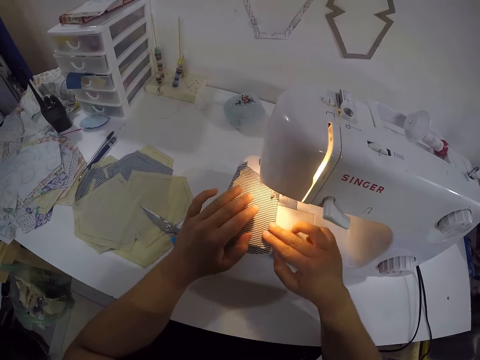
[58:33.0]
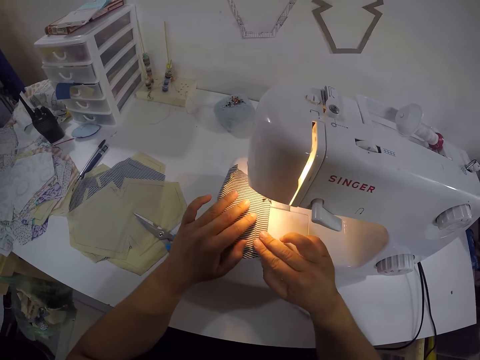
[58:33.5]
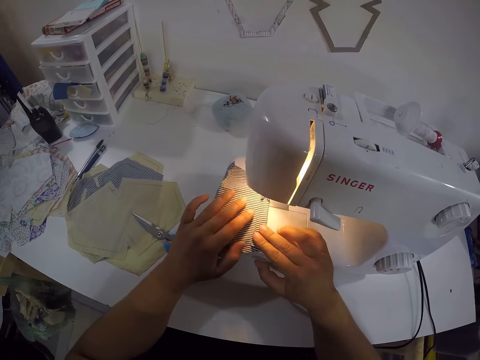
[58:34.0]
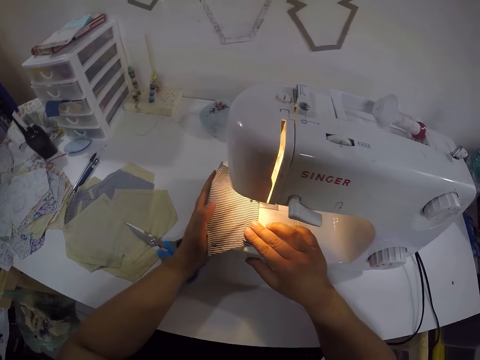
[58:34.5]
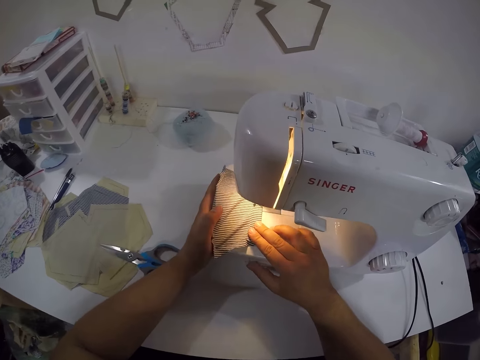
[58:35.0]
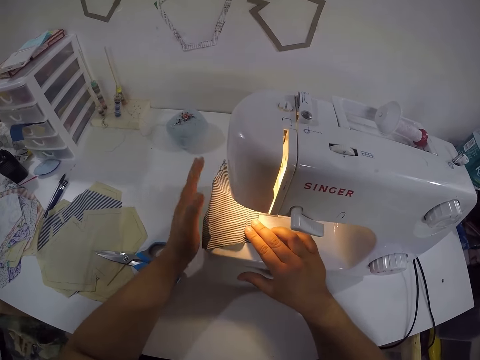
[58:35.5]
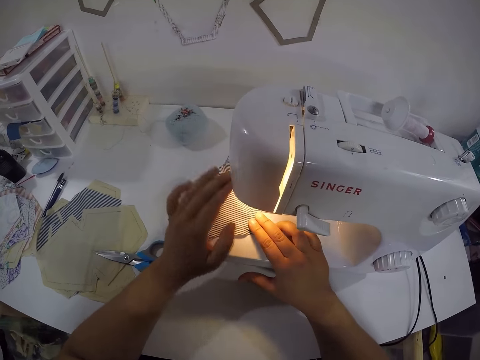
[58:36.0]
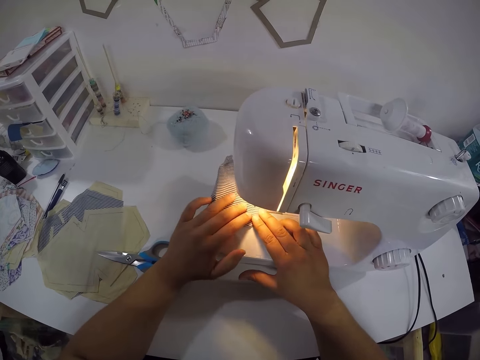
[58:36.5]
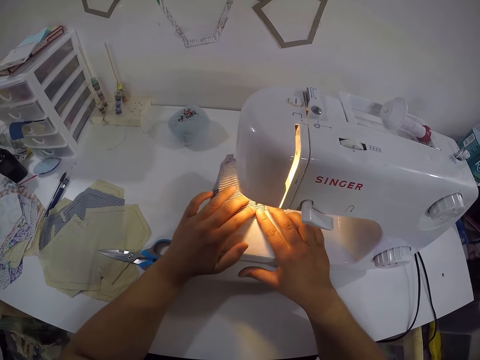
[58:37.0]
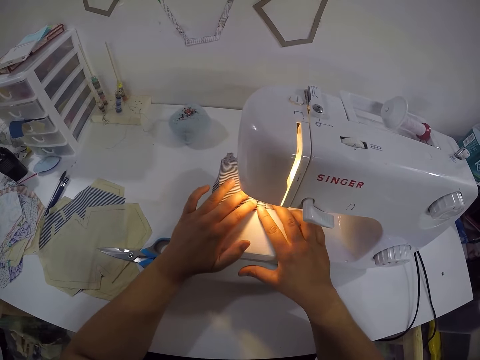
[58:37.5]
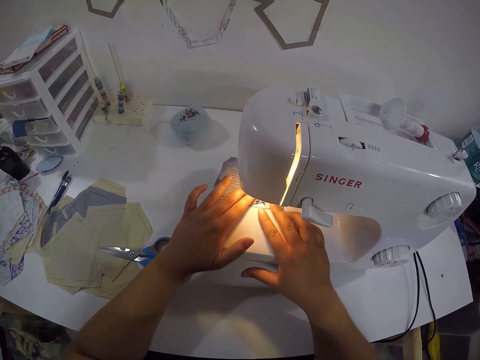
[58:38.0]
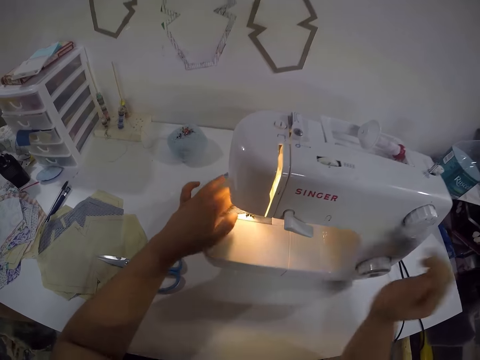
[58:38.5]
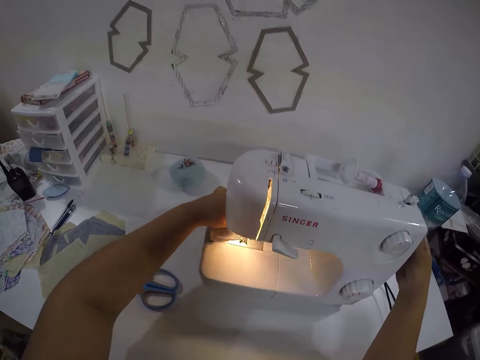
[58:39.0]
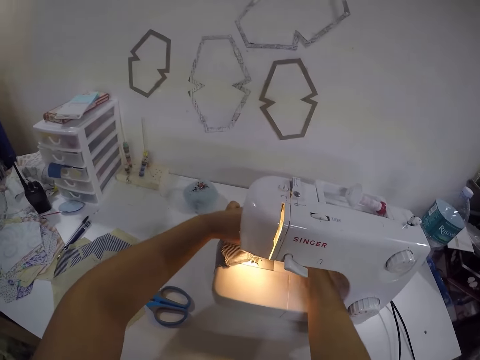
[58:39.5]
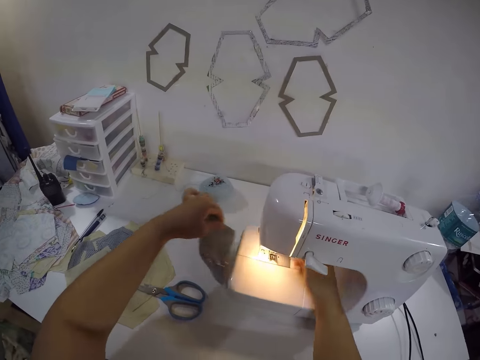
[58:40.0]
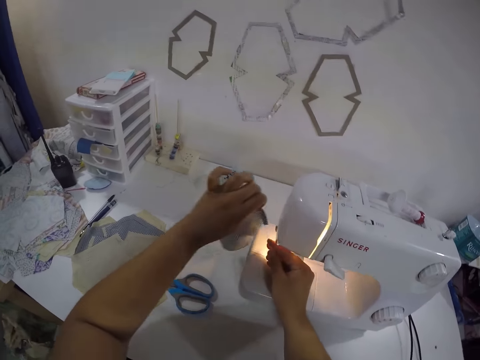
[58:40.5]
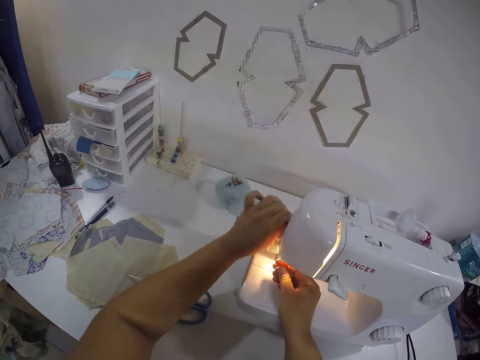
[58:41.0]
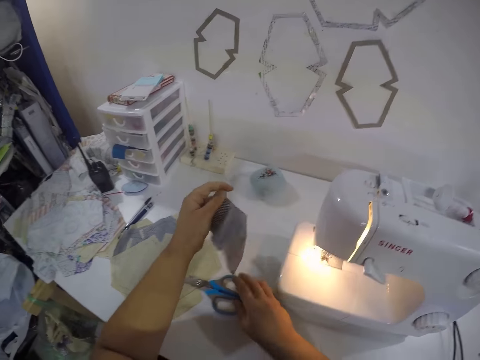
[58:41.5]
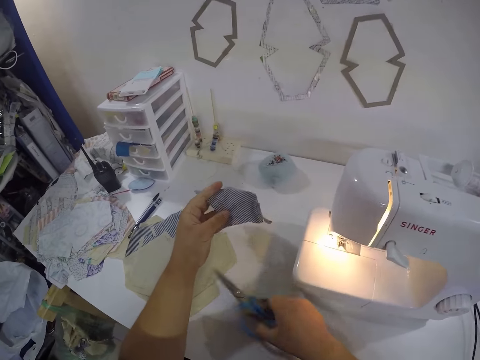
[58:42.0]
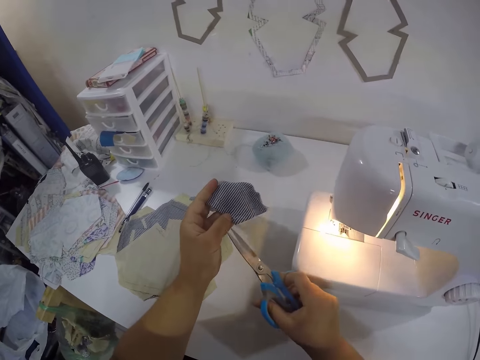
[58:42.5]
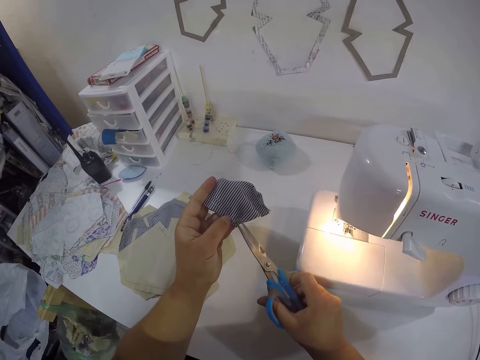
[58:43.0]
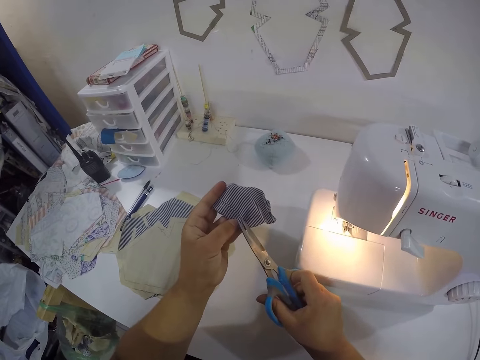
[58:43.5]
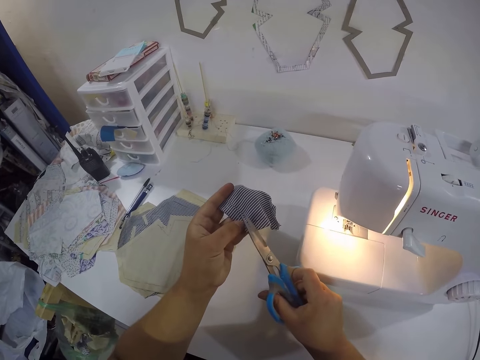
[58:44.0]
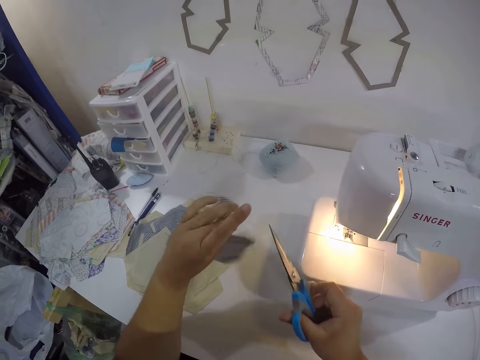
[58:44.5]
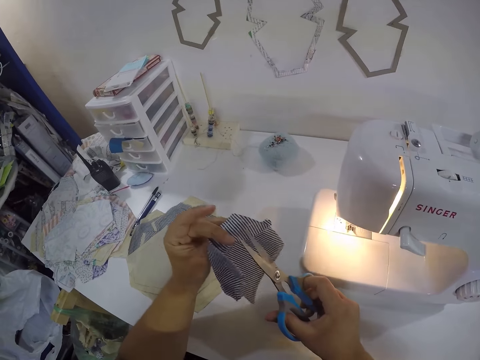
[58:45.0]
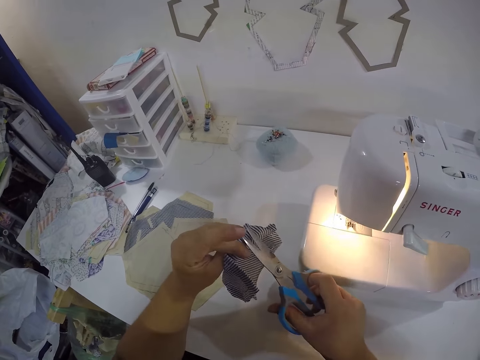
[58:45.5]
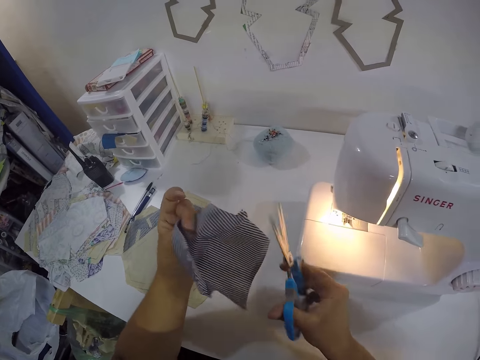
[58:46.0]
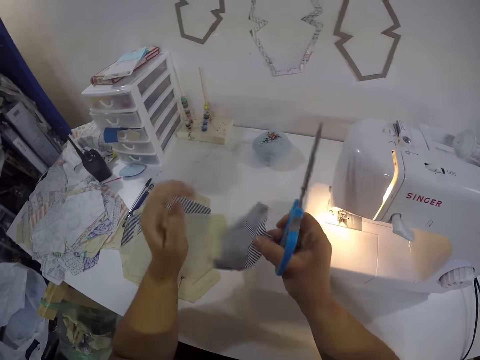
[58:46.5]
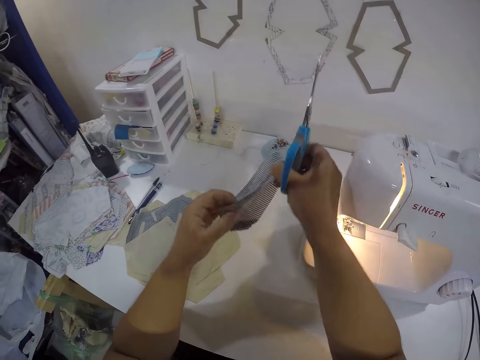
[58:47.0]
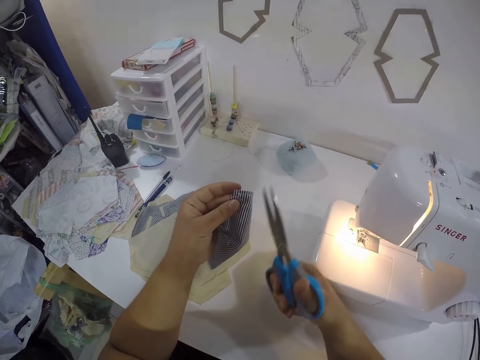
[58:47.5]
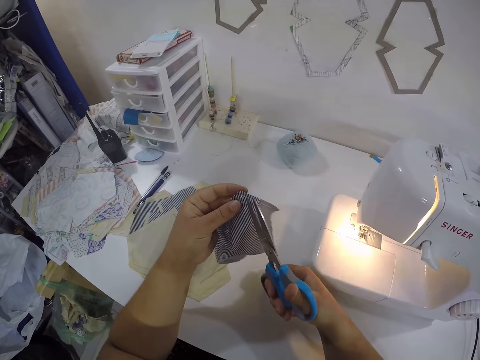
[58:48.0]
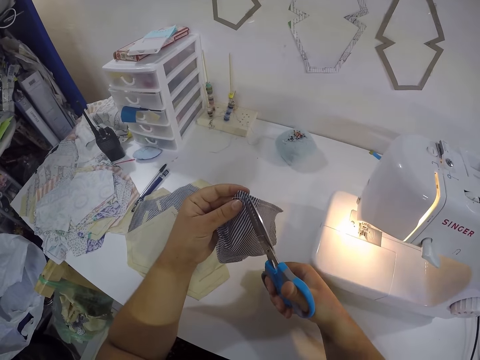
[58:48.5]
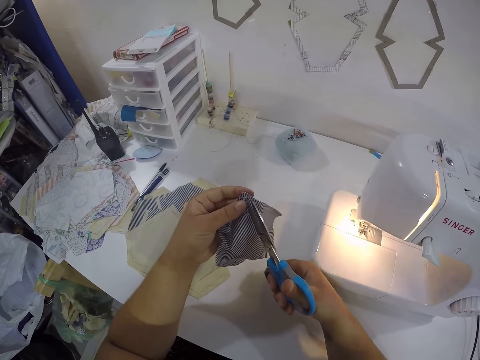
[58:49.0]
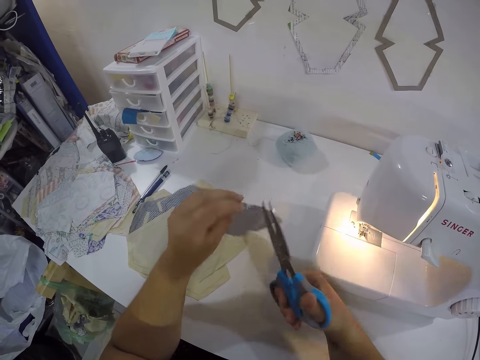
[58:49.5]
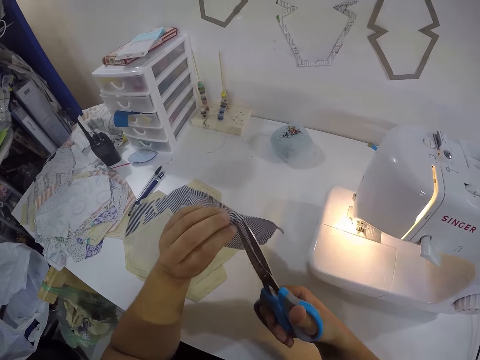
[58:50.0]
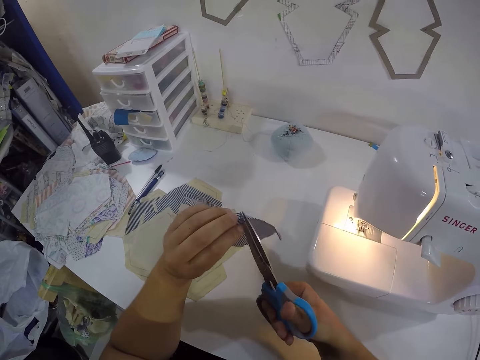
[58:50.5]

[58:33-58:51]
The camera wearer sews the fabric on the sewing machine with both hands. She moves the sewing machine with her left hand. She sews the fabric on the sewing machine with both hands. She adjusts the knob on the sewing machine with her right hand. She removes the fabric from the sewing machine with her left hand. She pulls a thread from the fabric with her right hand. She picks up the cloth. She picks up scissors from the table with her right hand. She cuts a thread on the fabric with the scissors in her right hand. She turns the fabric in her left hand. She cuts a thread on the fabric with the scissors in her right hand. She holds the fabric in both hands. She turns the fabric in her right hand. She cuts a thread on the fabric with the scissors in her right hand.

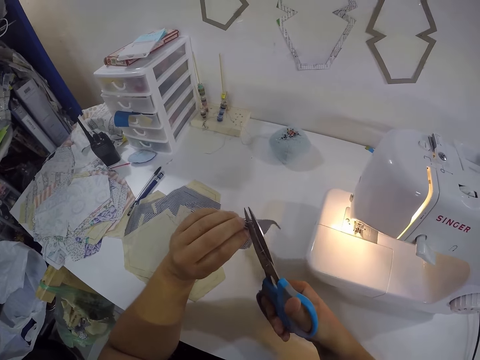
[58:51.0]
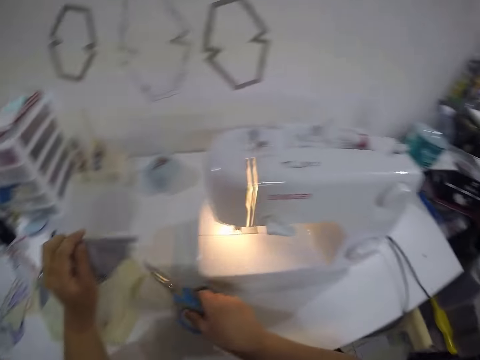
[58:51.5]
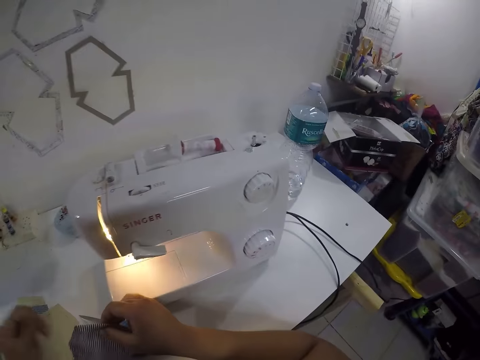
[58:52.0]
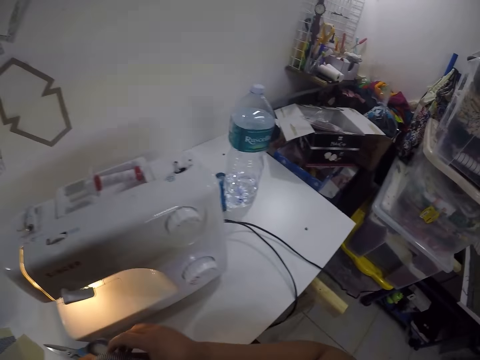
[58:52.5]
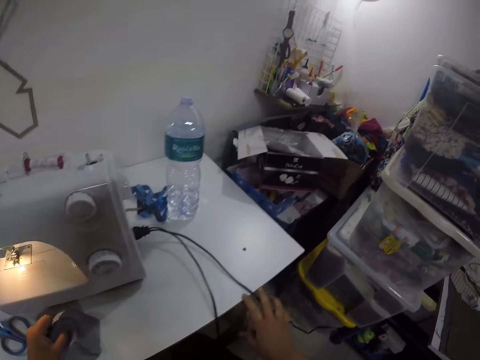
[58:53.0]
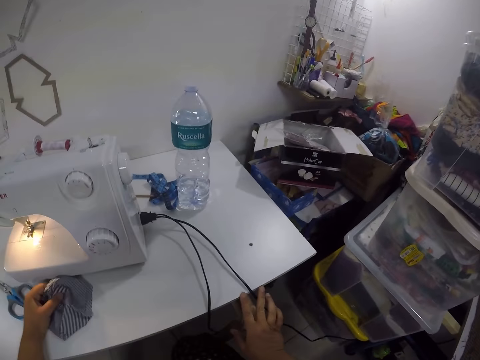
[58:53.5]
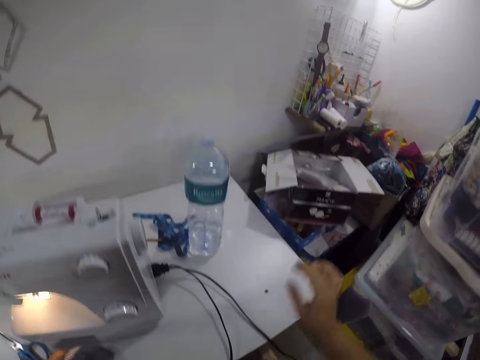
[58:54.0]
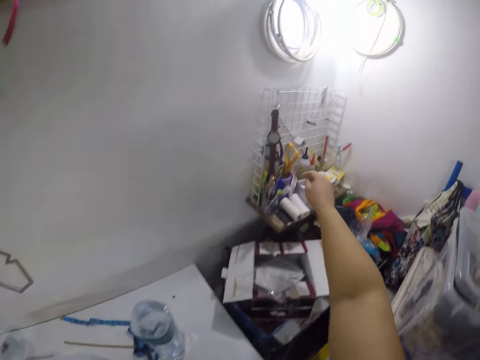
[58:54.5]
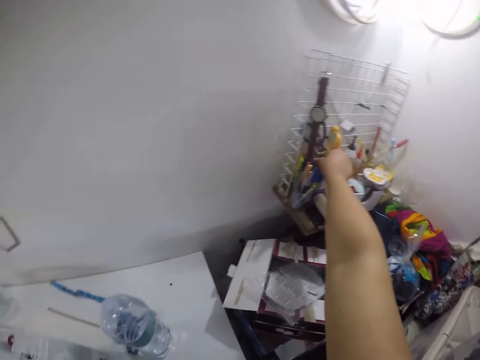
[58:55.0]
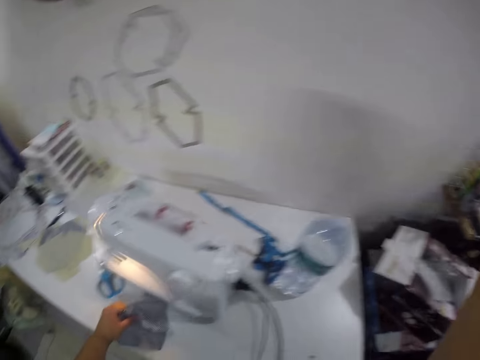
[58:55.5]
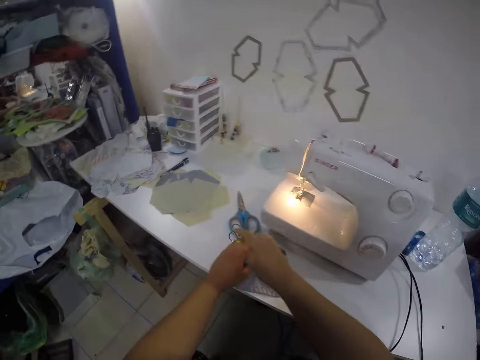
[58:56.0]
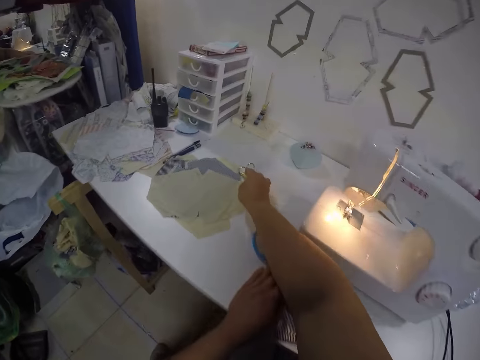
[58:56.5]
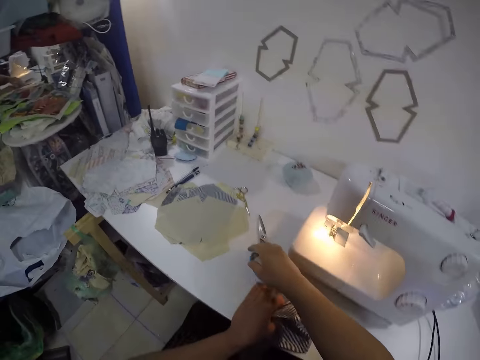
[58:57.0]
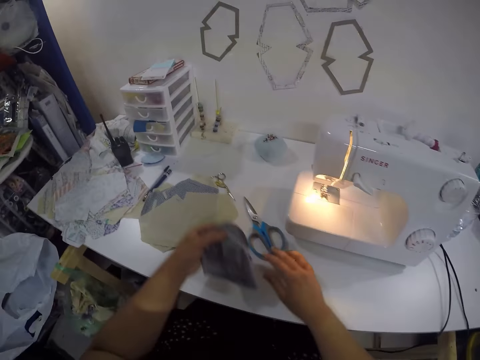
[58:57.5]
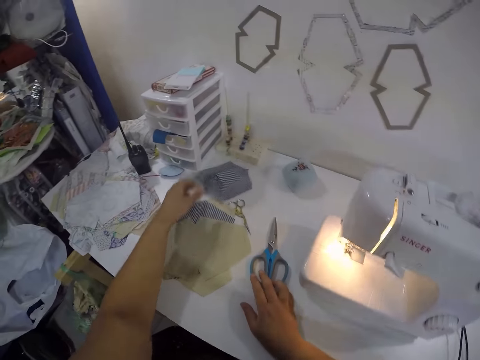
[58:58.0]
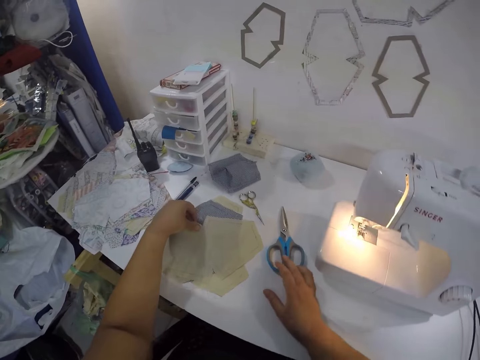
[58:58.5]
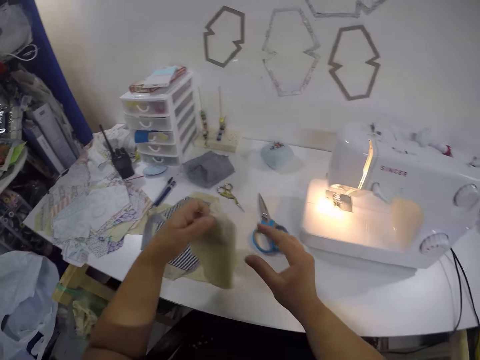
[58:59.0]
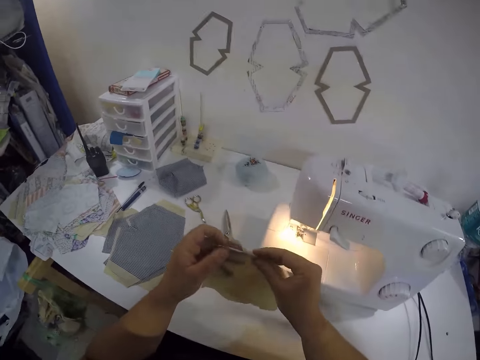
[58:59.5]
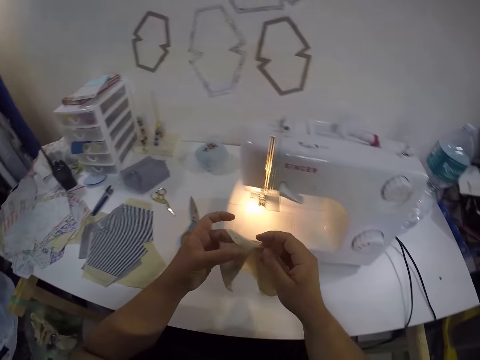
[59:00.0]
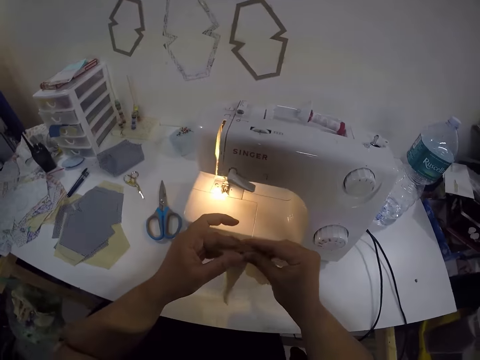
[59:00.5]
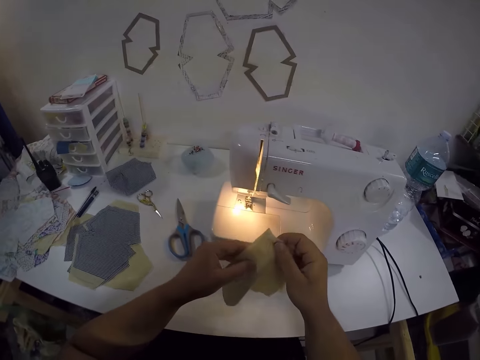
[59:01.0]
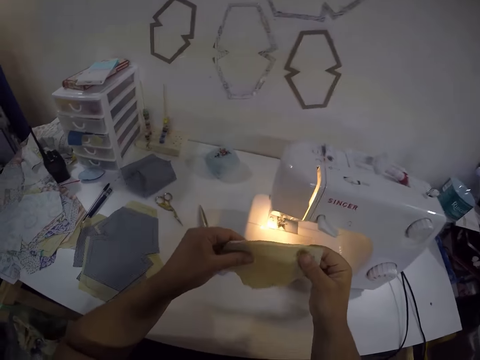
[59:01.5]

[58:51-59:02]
The camera wearer drops the scissors in her right hand on the table. She passes the fabric from her left hand to her right hand. She places the fabric on the table with her left hand. She picks up the scissors from a shelf with her right hand. She drops the scissors in her right hand on the table. She moves the scissors on the table with her right hand. She drops the fabric in her left hand on the table. She picks up a lining from the table with her left hand. She holds the lining in both hands. She checks the lining in her hands.
